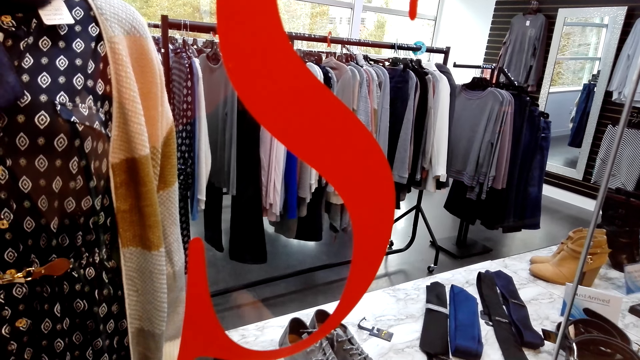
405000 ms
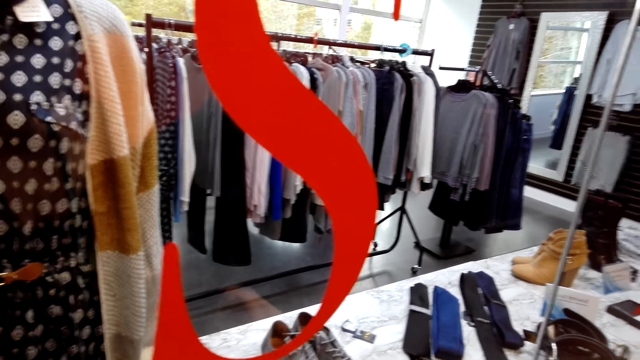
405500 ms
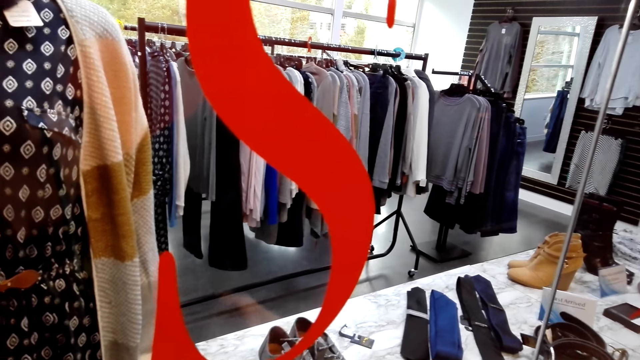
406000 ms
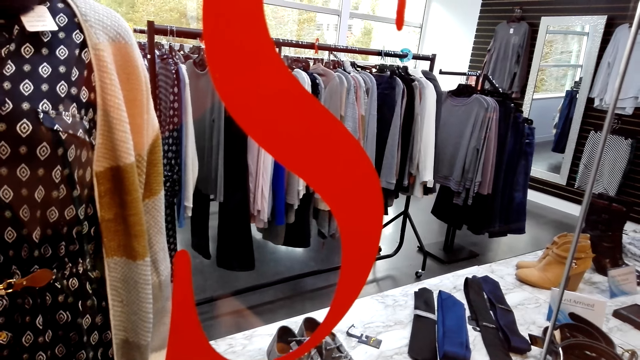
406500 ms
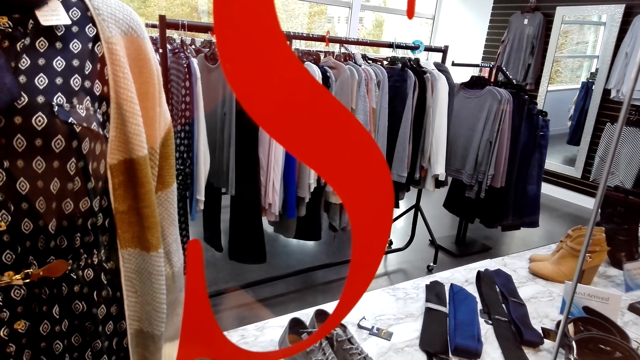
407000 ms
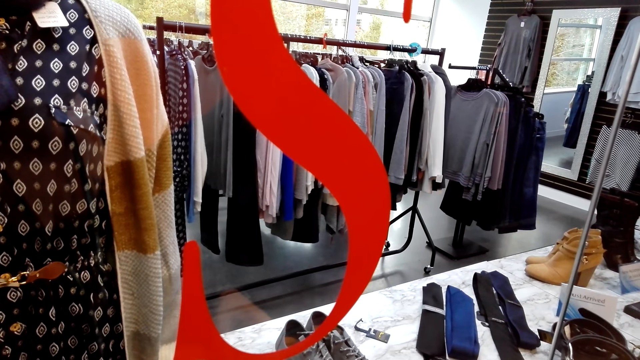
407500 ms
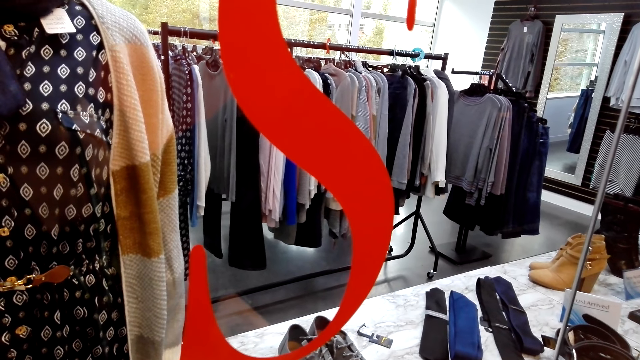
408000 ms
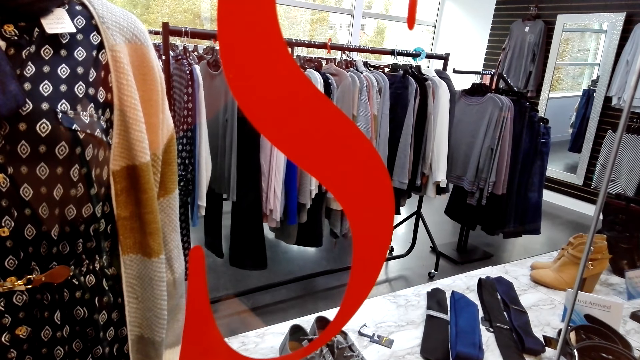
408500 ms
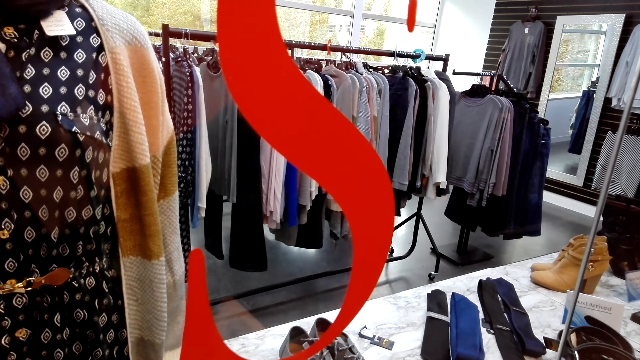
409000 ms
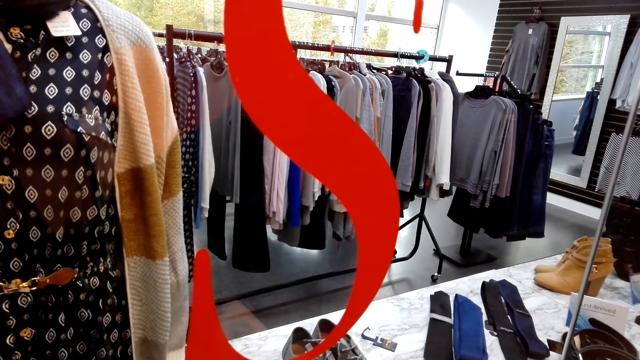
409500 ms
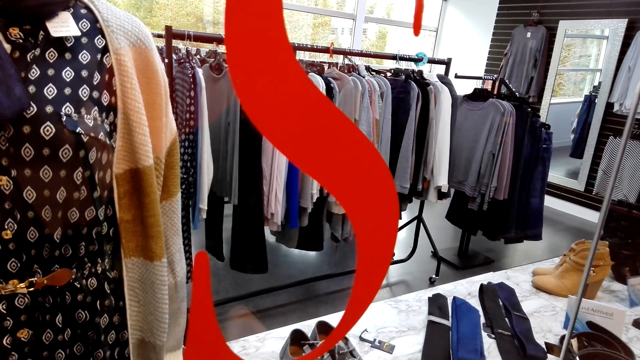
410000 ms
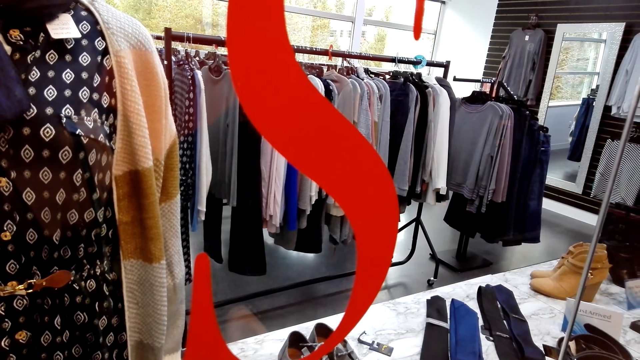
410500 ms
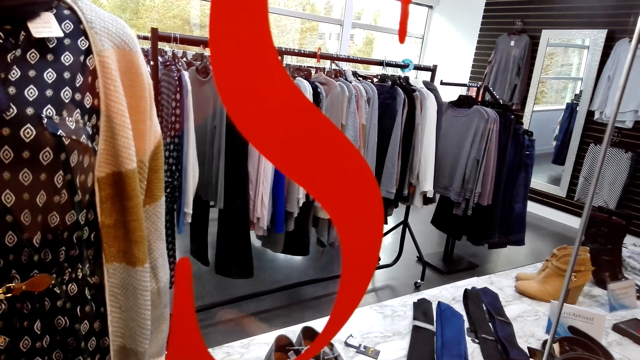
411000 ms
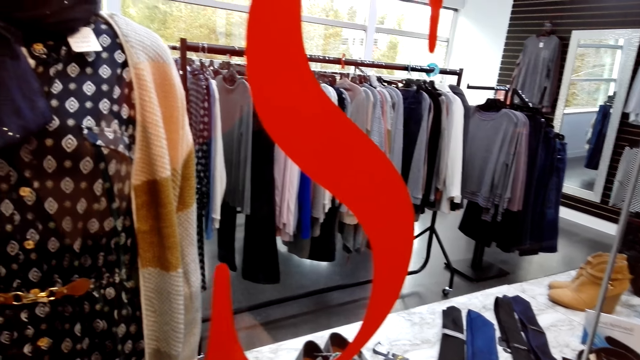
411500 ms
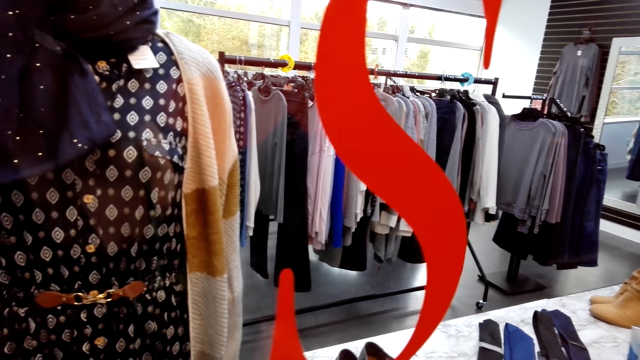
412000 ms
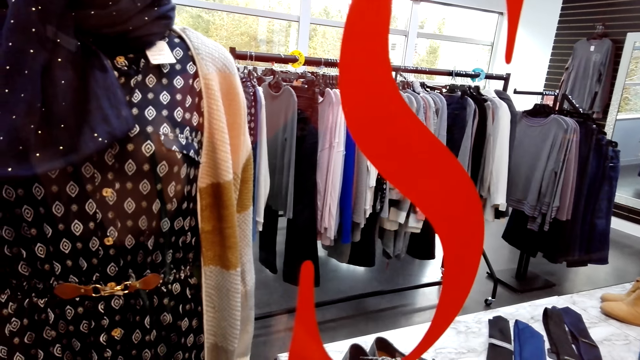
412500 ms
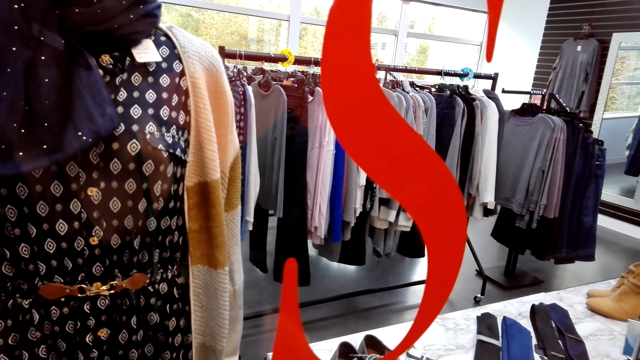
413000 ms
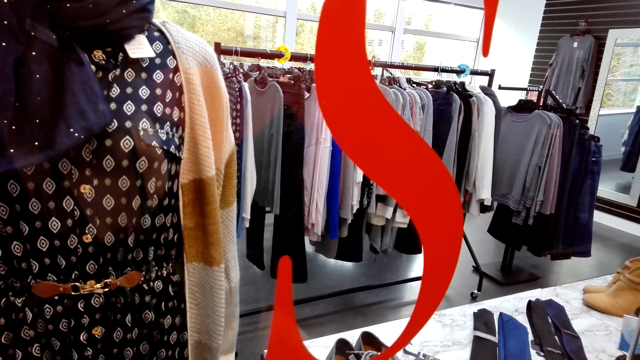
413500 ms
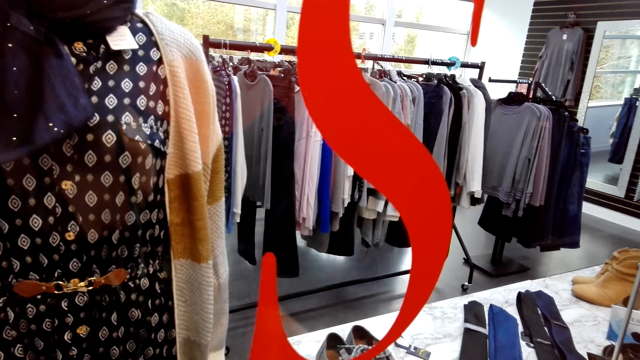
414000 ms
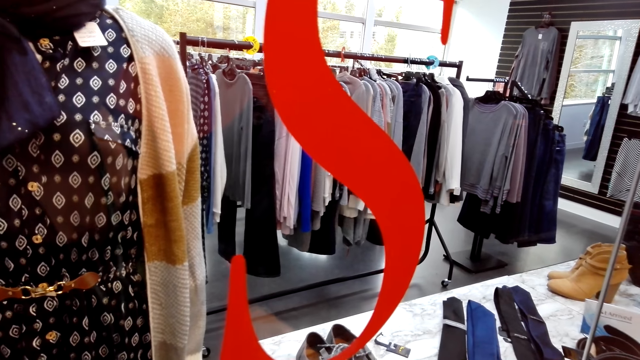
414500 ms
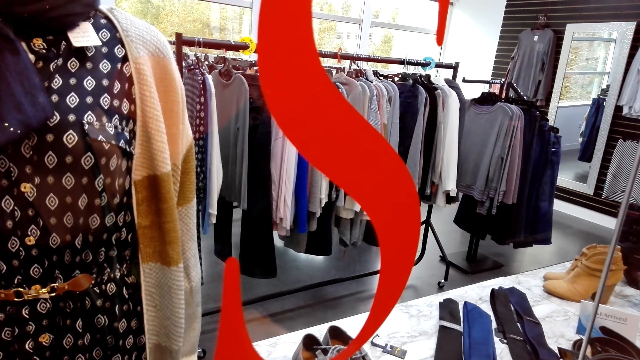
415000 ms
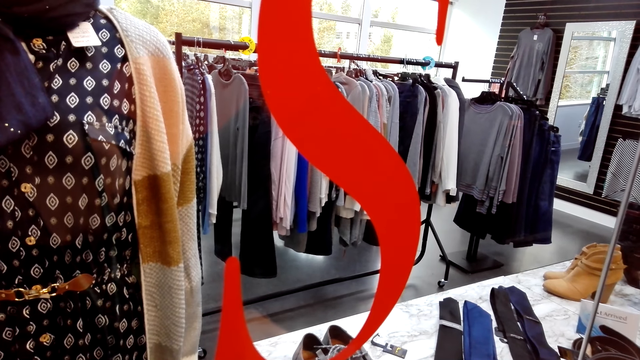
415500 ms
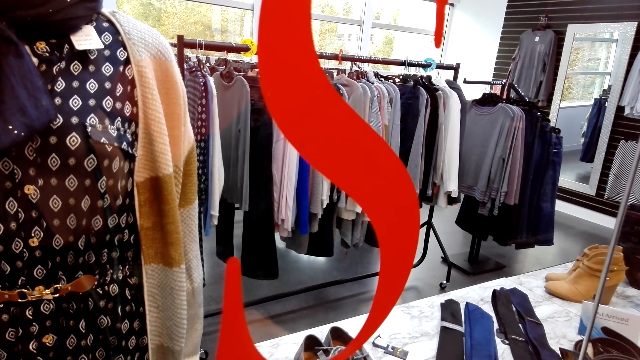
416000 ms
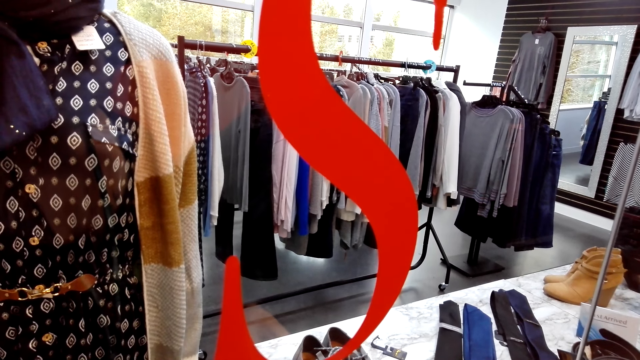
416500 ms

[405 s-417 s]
The camera wearer uses a phone.

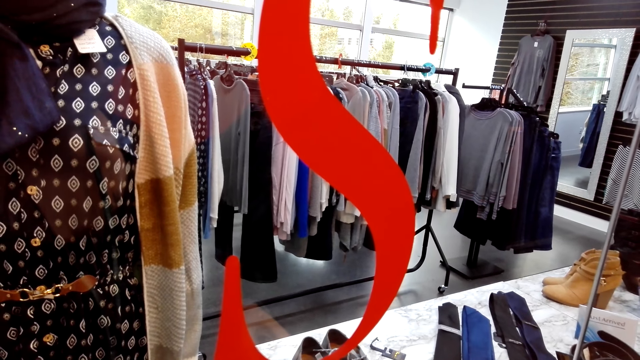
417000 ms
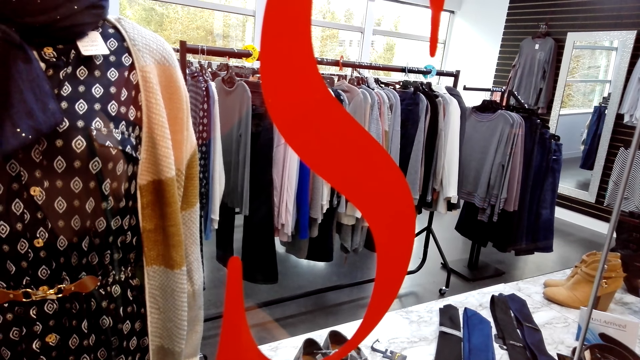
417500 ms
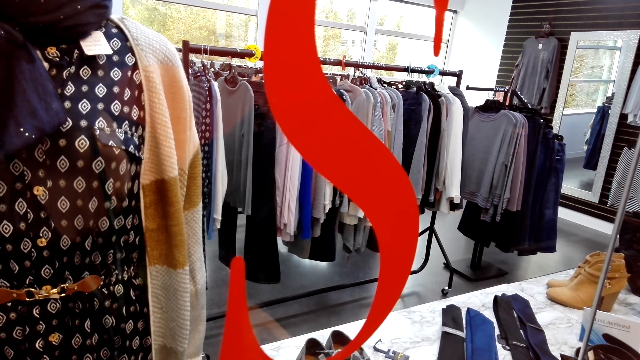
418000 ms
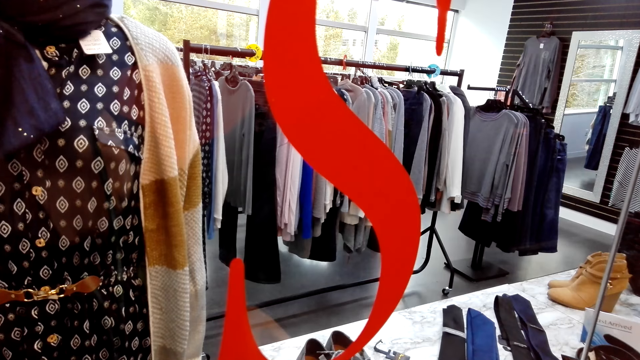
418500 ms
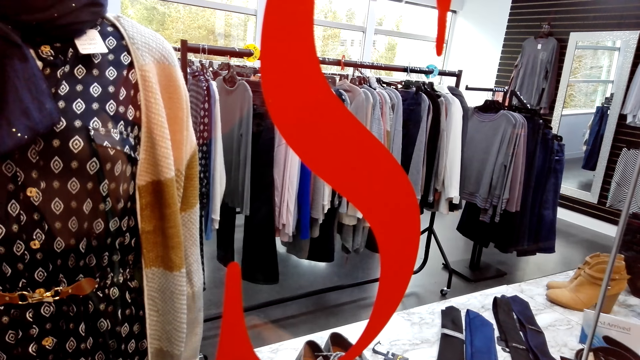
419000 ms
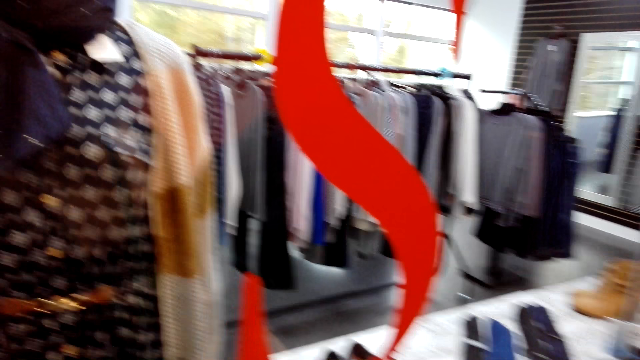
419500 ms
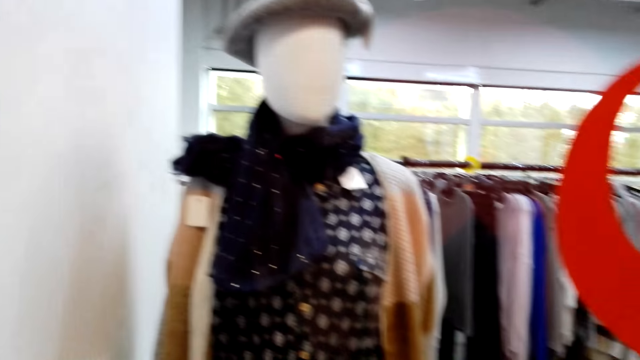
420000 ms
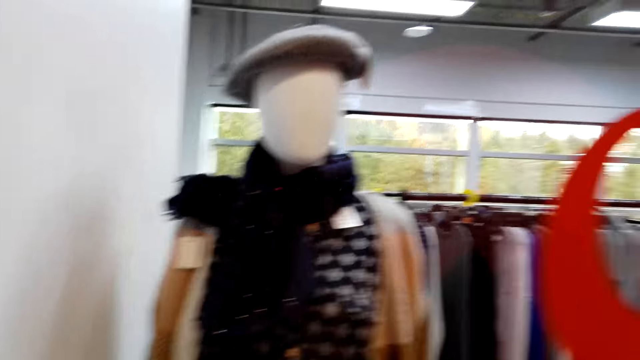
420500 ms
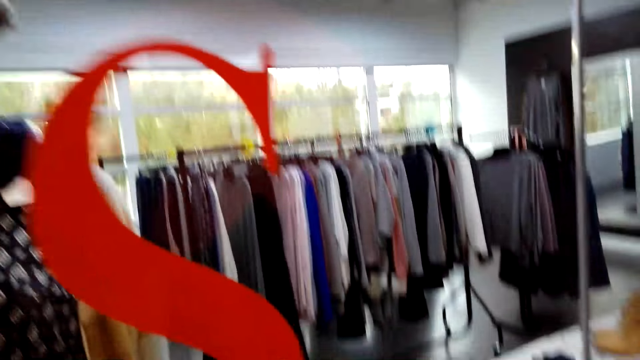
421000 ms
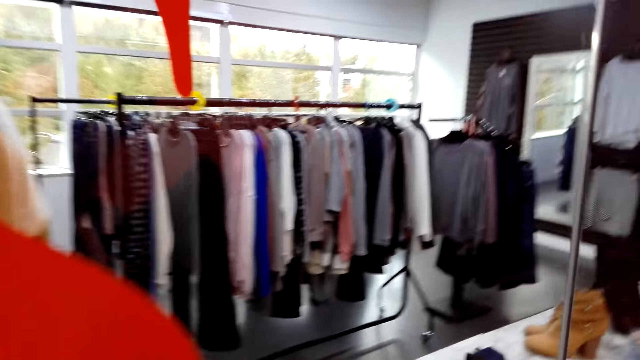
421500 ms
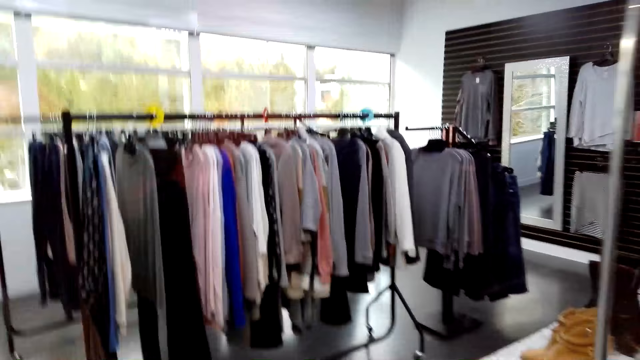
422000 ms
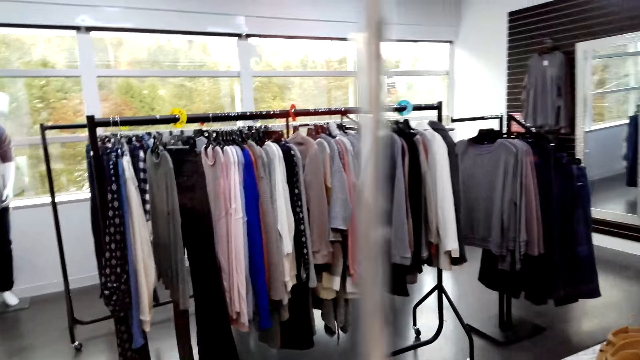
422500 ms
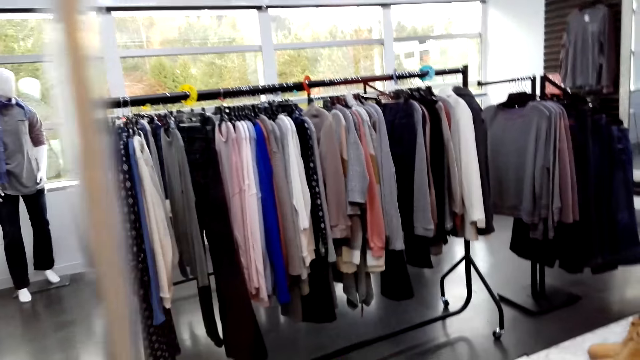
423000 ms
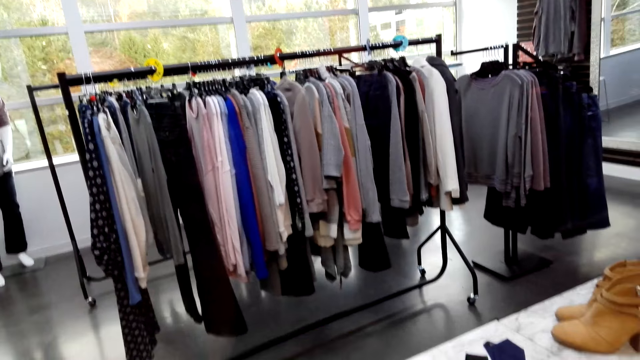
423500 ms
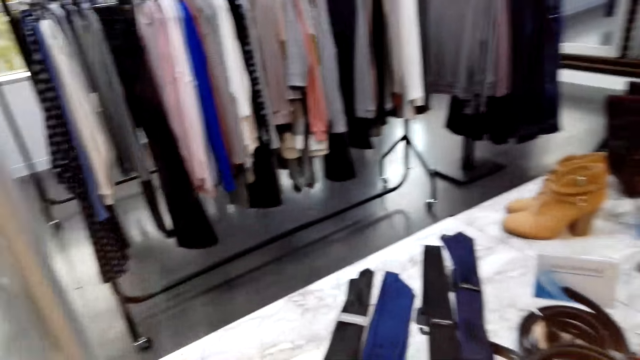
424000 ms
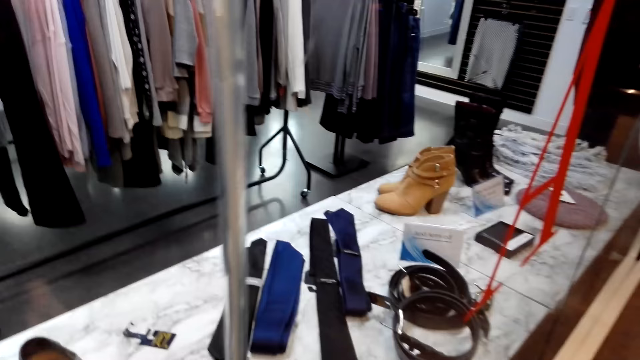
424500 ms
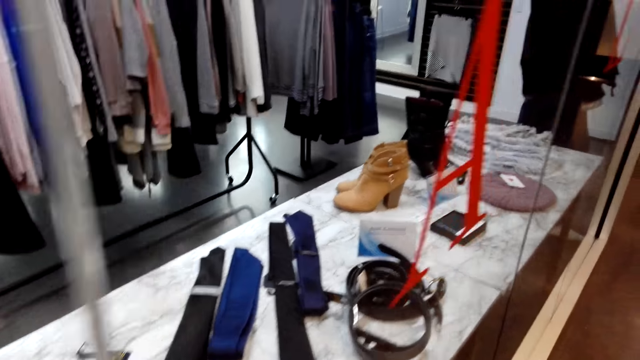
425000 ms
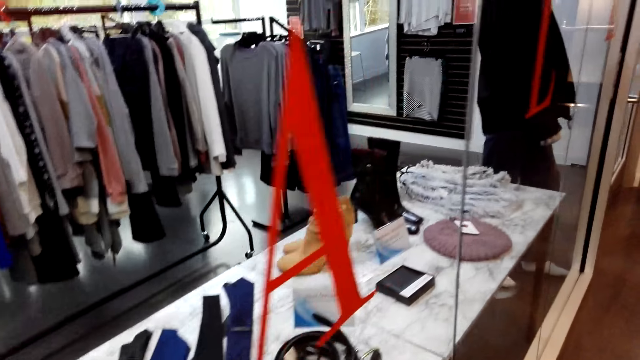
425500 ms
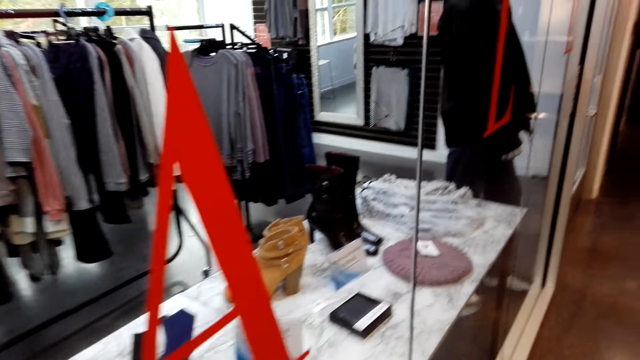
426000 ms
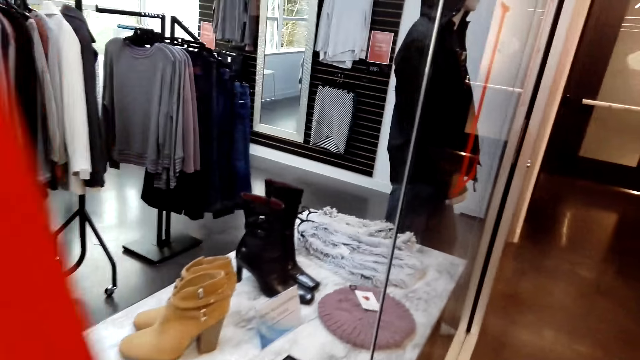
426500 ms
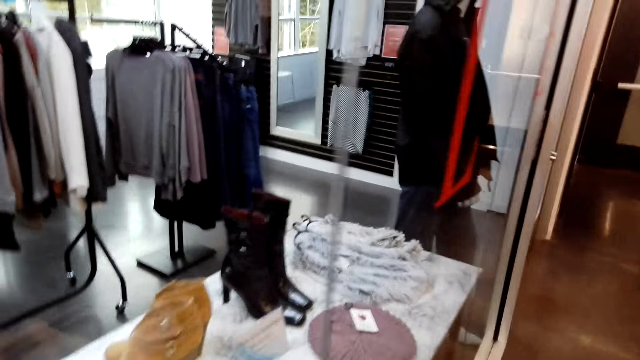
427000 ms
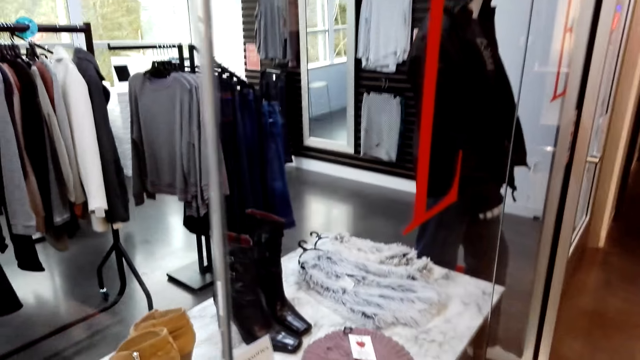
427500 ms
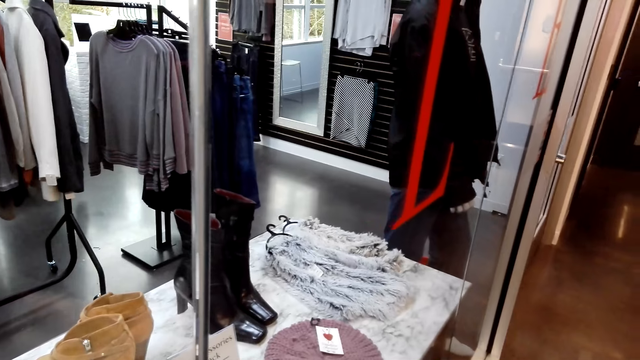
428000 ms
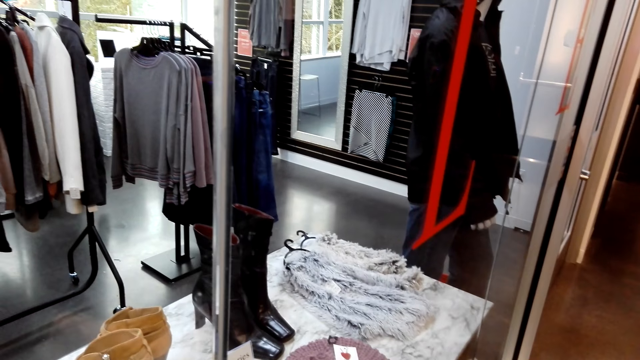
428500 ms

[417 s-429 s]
The camera wearer looks through the window.
